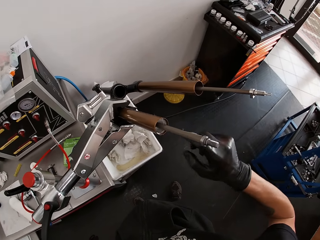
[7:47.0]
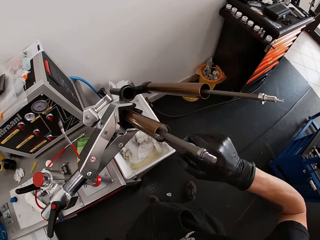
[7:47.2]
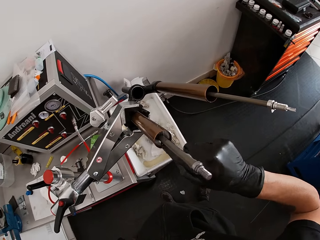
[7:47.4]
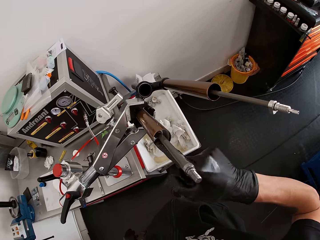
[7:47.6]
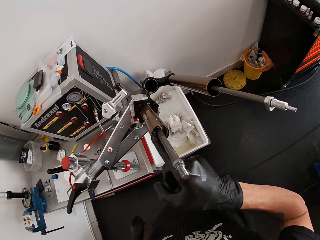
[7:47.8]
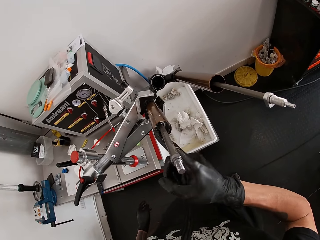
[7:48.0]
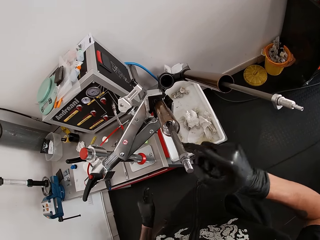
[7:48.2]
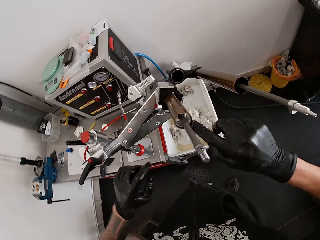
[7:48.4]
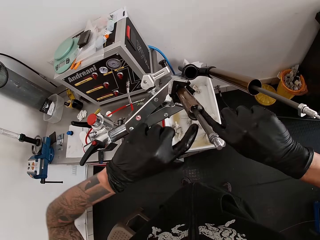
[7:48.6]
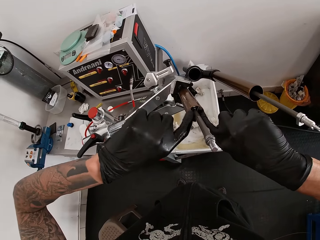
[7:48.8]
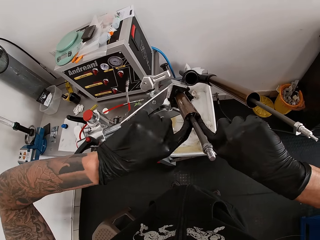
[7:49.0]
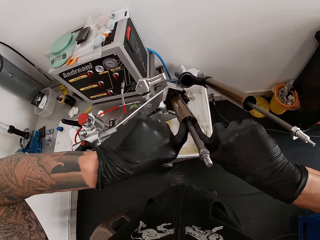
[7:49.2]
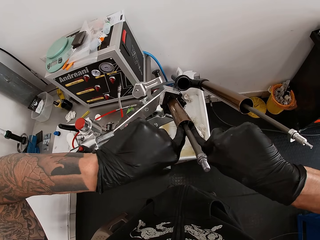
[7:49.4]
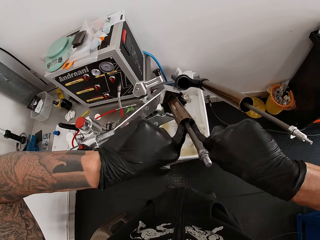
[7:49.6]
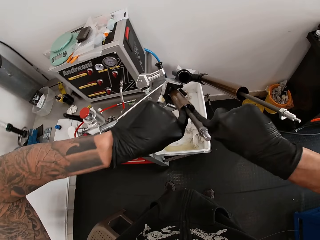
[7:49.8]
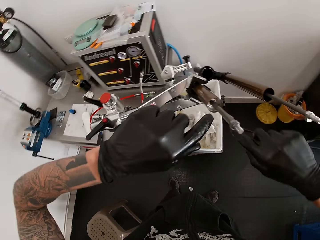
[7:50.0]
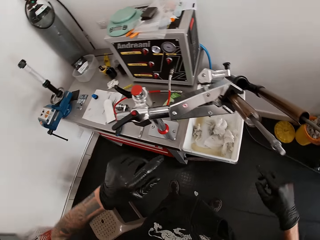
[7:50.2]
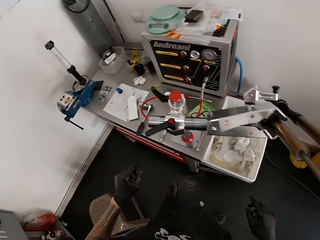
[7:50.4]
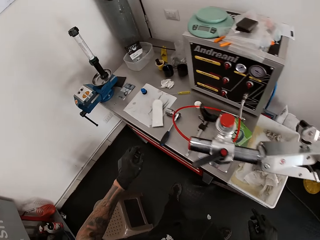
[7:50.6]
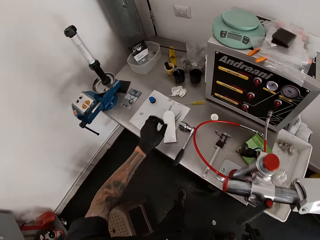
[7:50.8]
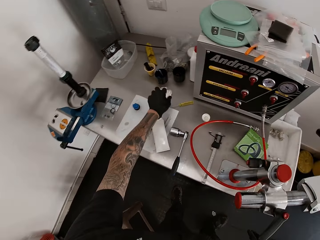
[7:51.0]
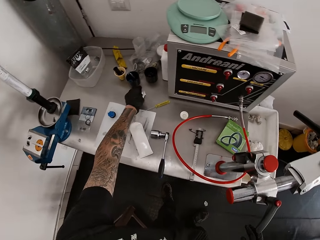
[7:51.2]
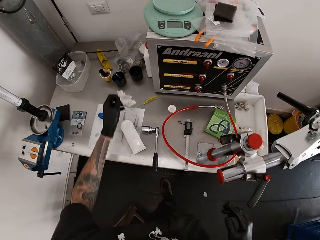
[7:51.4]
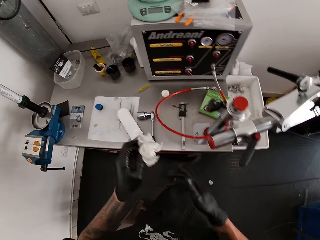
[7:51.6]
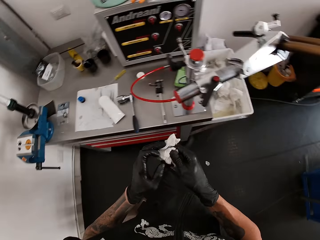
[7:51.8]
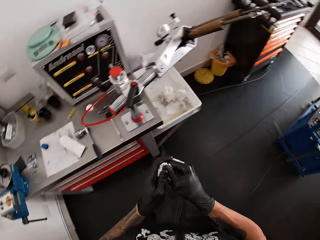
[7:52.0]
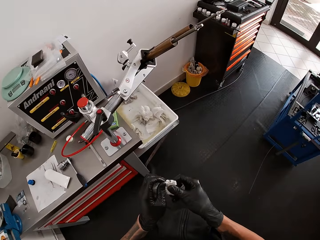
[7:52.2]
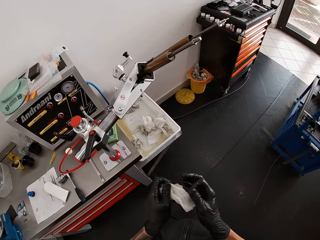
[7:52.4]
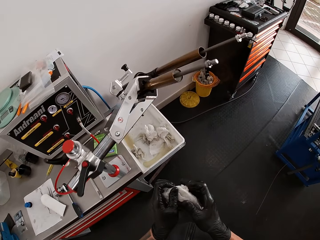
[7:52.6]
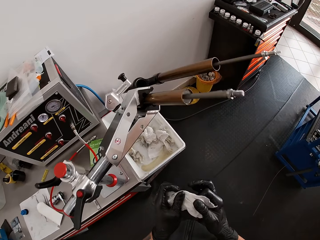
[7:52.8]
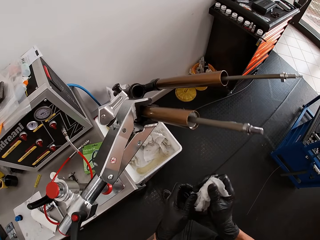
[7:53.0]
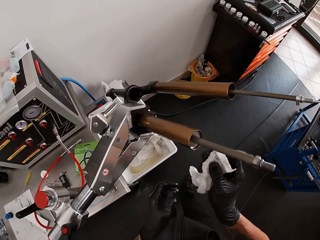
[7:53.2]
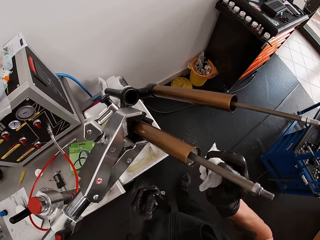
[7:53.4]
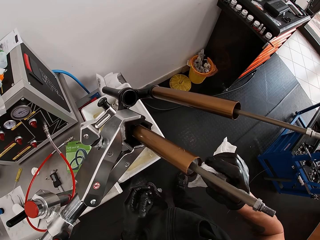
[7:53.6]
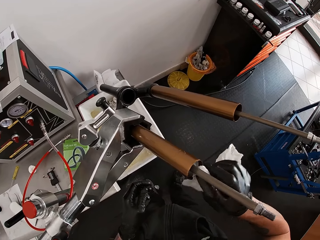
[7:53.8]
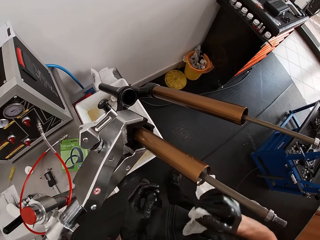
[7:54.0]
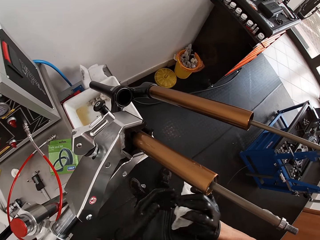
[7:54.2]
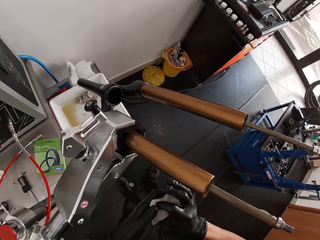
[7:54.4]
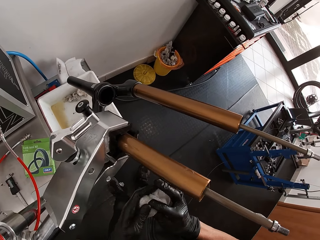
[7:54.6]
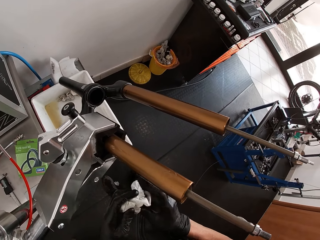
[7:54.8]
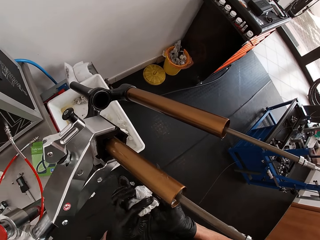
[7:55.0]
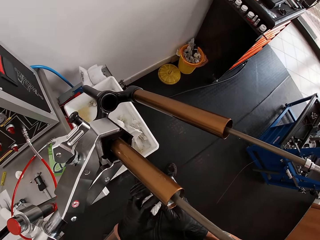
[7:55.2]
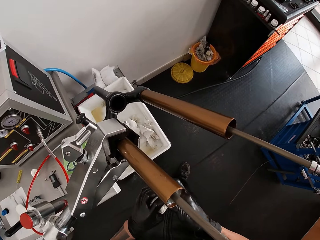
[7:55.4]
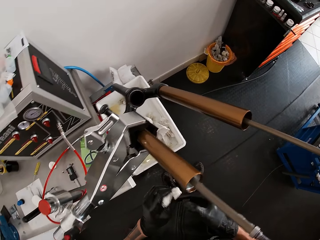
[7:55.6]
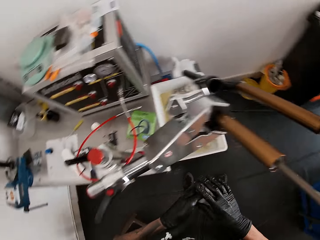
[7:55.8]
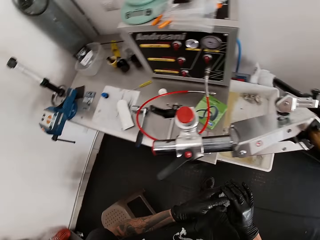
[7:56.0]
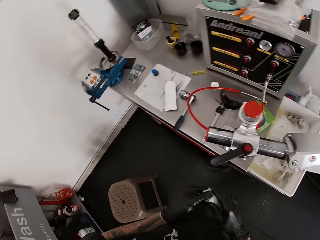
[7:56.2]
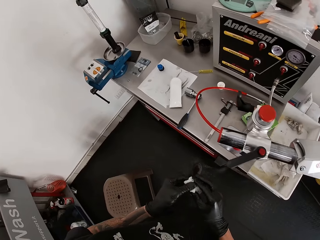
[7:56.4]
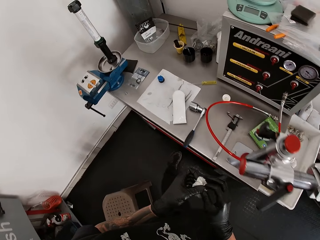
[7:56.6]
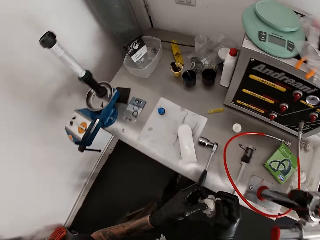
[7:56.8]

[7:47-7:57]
The camera wearer lubricates the damping-cartridge with both his hands. He picks up the tissue paper from the workbench with his left hand. He cleans both his hands with the tissue paper. He cleans the damping-cartridge with the tissue paper in his right hand. He cleans both his hands with the tissue paper.

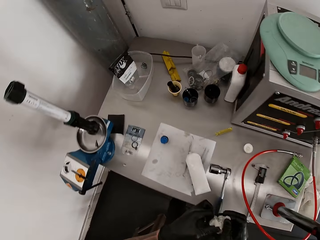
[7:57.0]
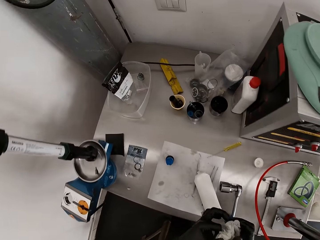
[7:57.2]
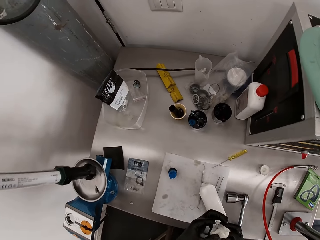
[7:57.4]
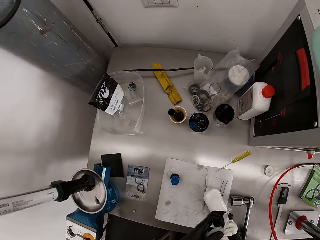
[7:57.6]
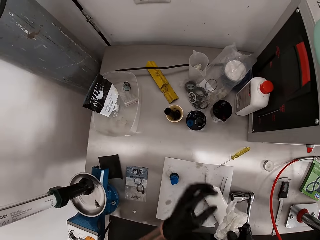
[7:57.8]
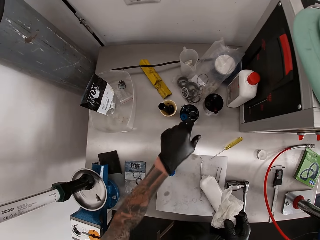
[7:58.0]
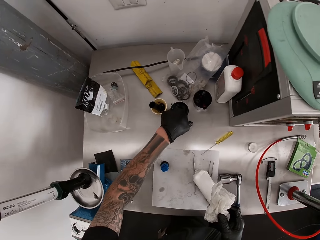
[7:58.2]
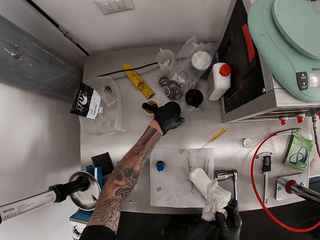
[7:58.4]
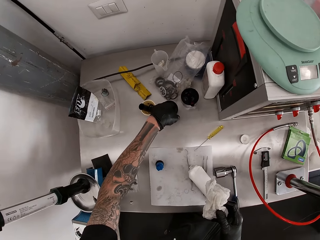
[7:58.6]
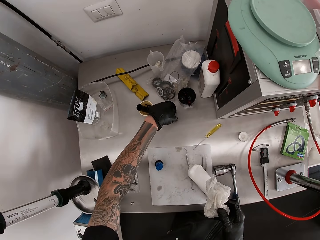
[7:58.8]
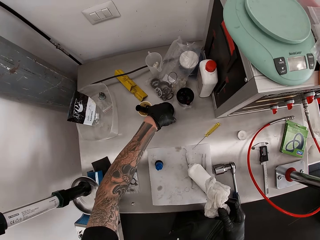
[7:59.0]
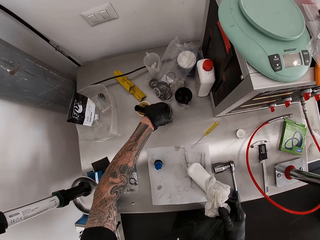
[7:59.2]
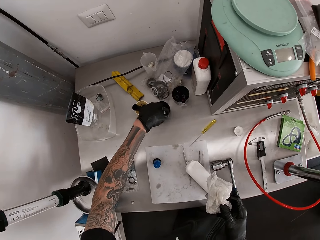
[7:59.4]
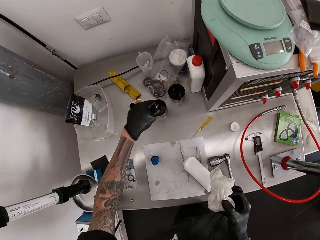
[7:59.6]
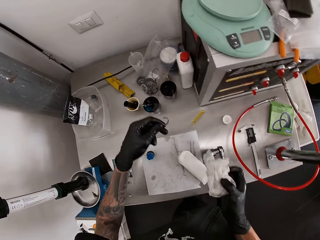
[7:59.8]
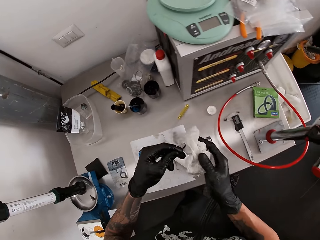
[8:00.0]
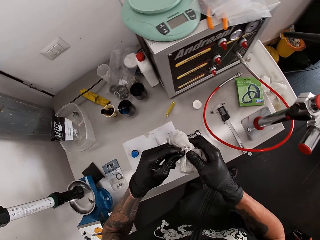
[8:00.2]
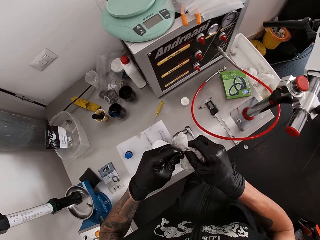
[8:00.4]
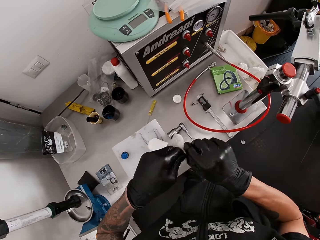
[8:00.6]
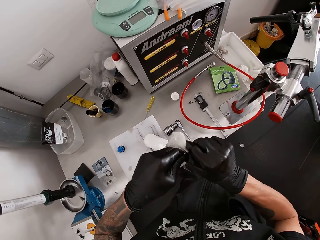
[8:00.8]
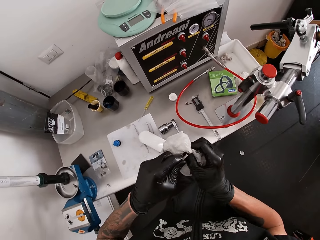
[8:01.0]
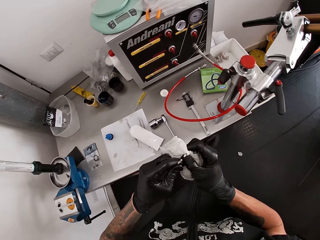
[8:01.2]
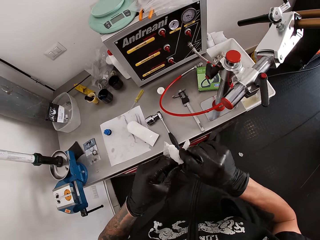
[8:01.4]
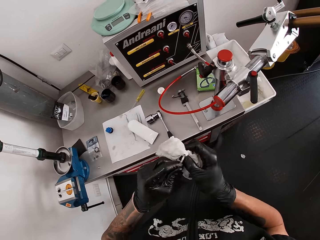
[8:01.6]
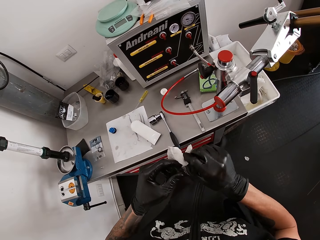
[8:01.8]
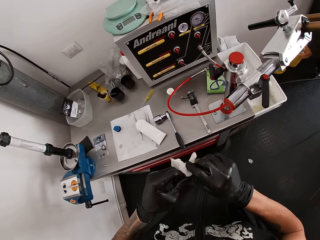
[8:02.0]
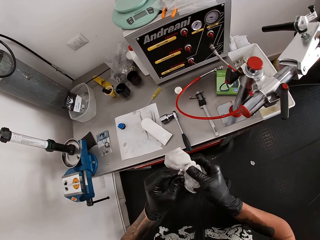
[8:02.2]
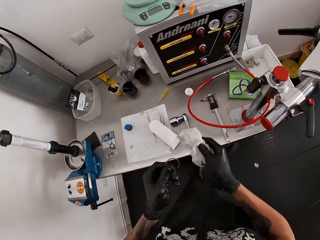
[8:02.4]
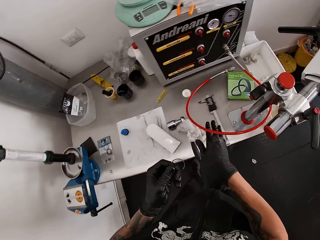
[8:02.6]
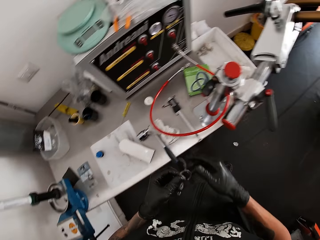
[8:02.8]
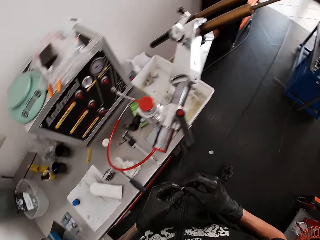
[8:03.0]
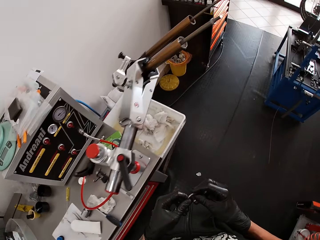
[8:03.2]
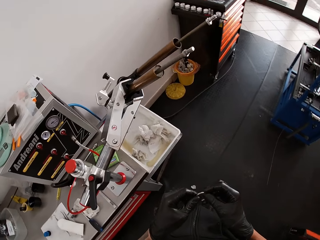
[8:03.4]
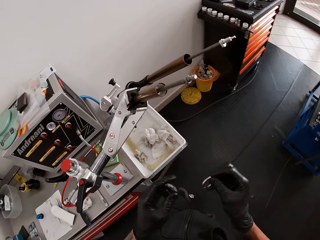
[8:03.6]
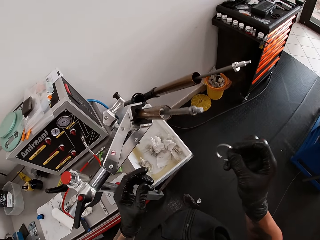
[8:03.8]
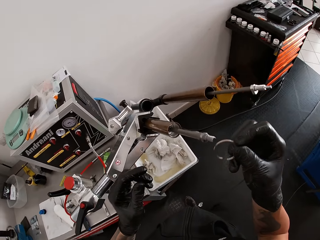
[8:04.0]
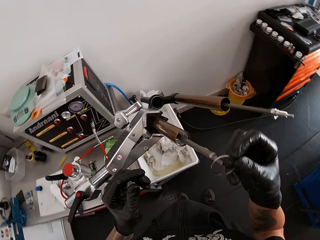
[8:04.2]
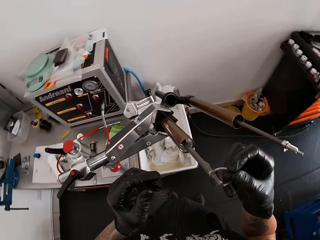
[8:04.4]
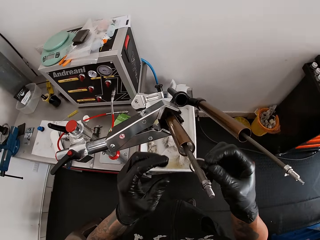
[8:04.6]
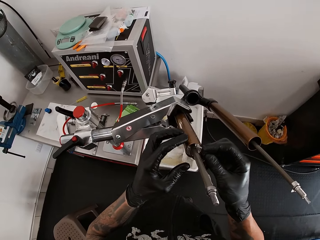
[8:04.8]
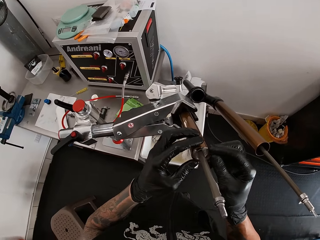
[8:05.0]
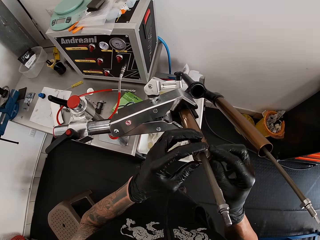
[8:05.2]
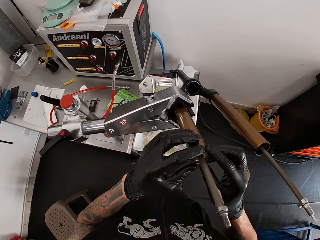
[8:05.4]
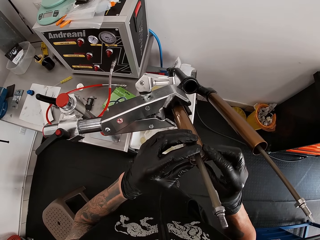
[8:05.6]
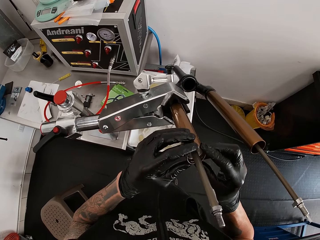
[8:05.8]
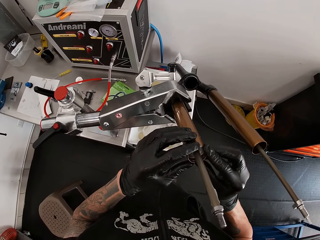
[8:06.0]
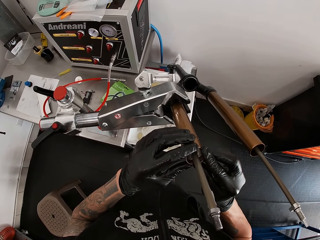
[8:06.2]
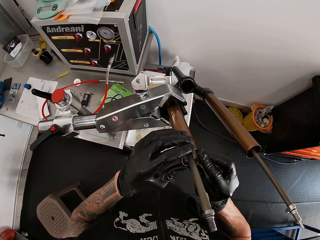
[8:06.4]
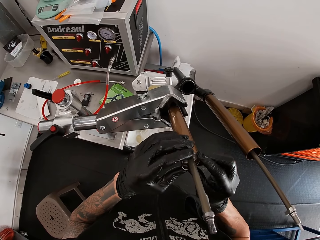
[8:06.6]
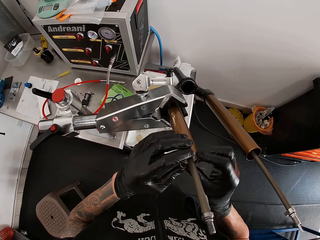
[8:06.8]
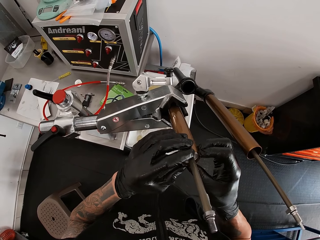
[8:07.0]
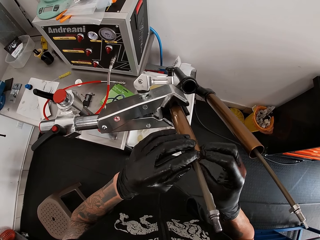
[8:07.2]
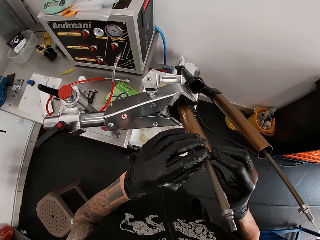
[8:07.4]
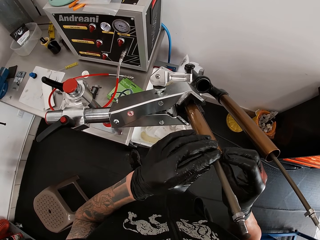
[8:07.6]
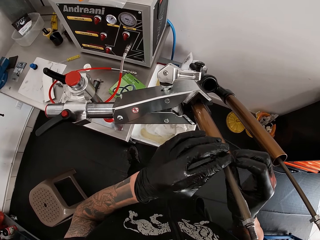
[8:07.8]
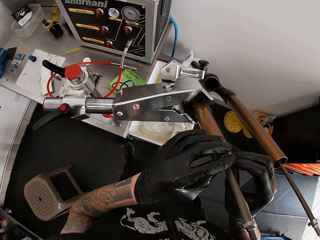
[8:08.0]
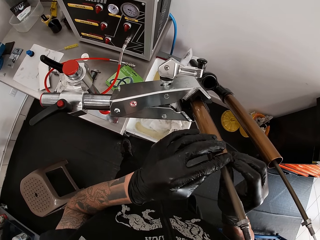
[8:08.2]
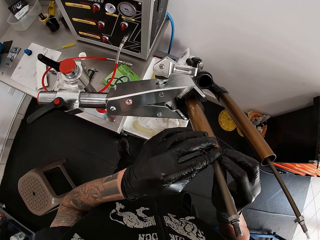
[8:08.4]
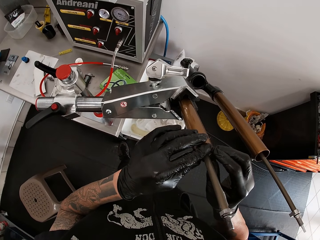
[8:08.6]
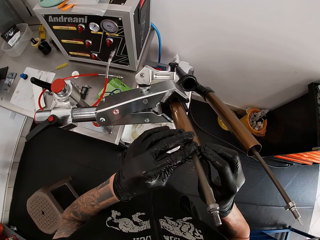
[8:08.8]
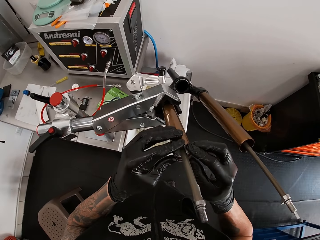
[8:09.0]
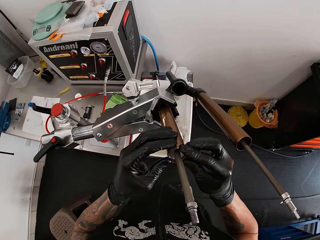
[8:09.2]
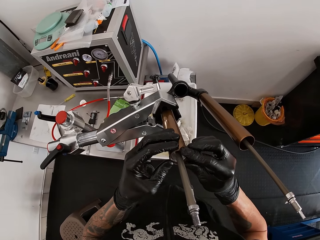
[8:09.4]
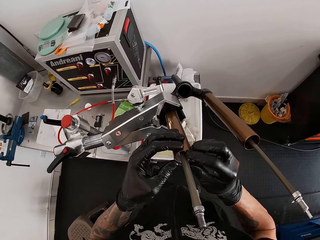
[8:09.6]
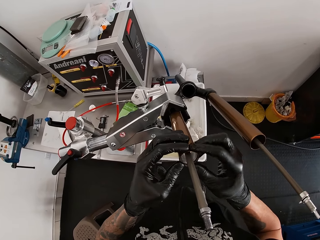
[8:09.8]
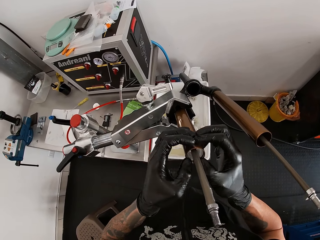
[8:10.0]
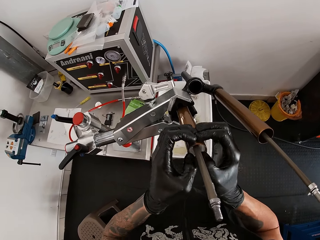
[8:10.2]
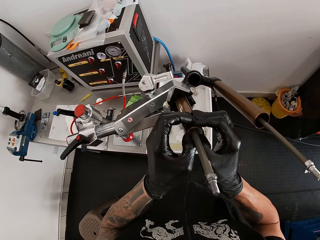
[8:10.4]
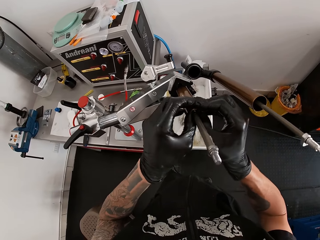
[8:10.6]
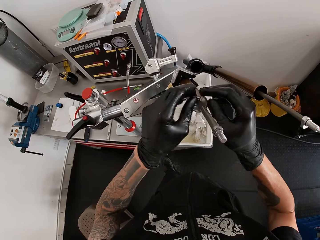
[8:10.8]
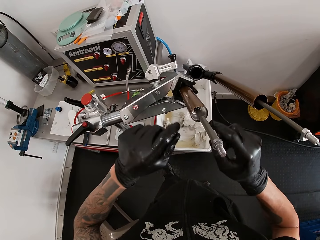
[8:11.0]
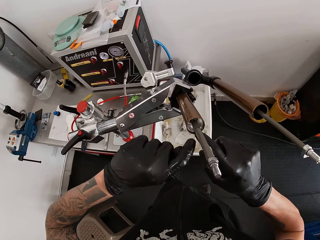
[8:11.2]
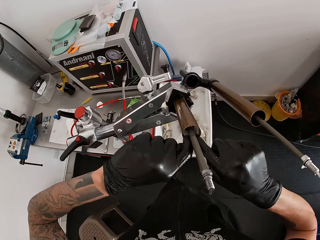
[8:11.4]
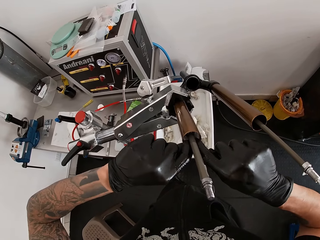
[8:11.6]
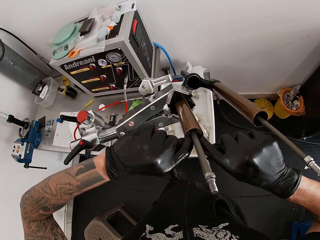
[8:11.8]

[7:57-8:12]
The camera wearer removes a seal ring from a container on the workbench with his left hand. He cleans the seal ring with the tissue paper in his right hand. He drops the tissue paper on the workbench with his right hand. He inserts the seal ring into the bicycle-fork with both his hands.
